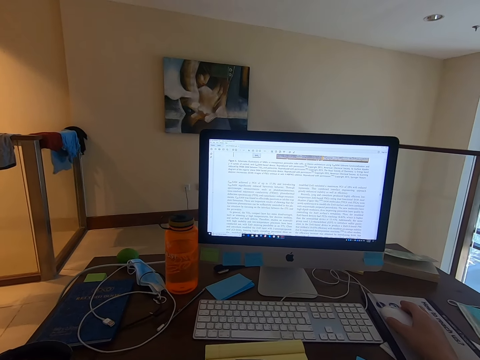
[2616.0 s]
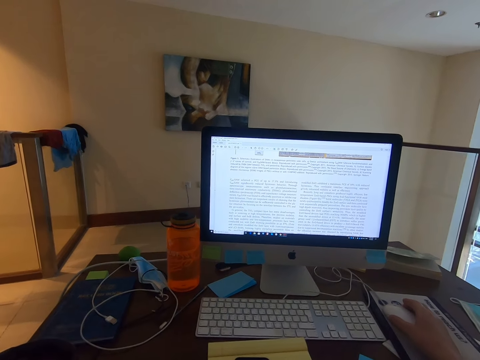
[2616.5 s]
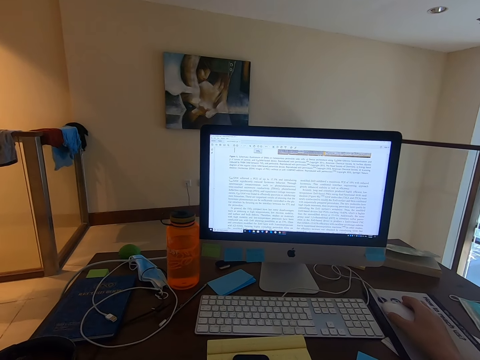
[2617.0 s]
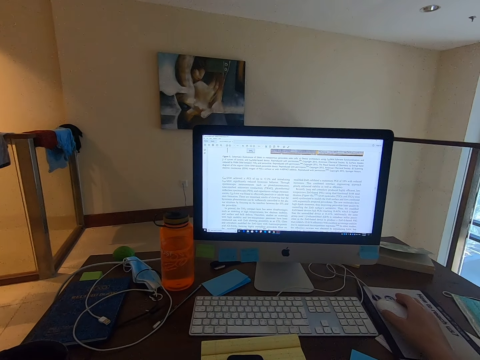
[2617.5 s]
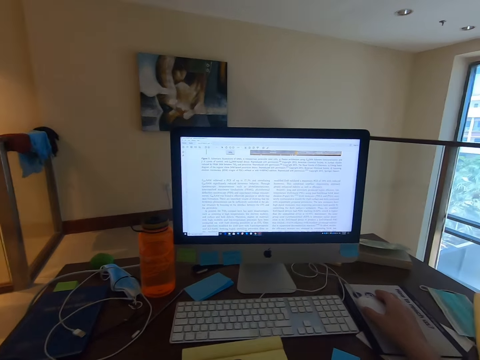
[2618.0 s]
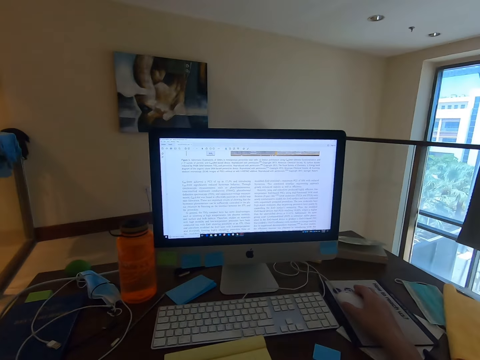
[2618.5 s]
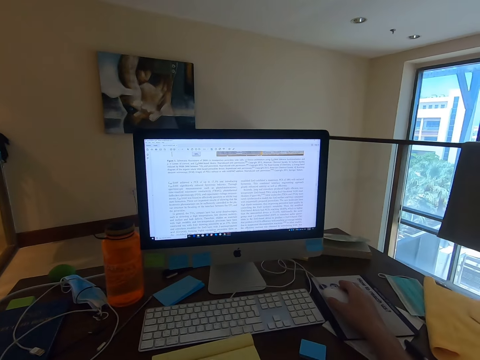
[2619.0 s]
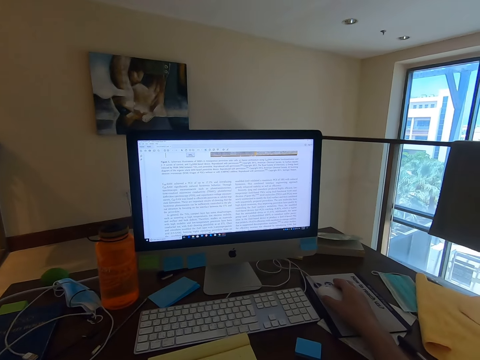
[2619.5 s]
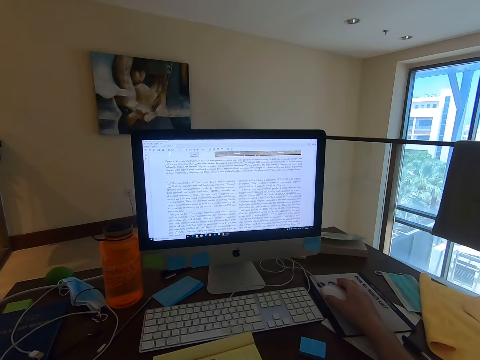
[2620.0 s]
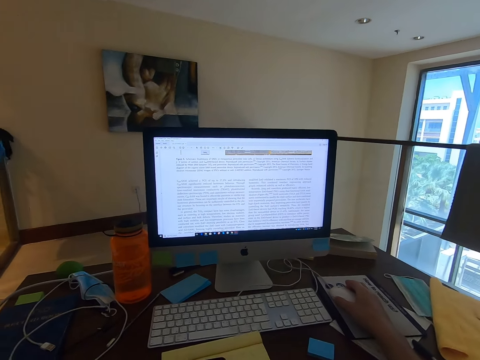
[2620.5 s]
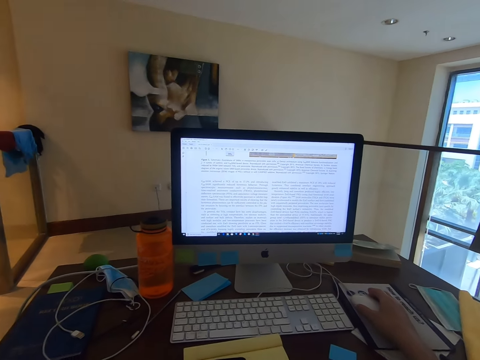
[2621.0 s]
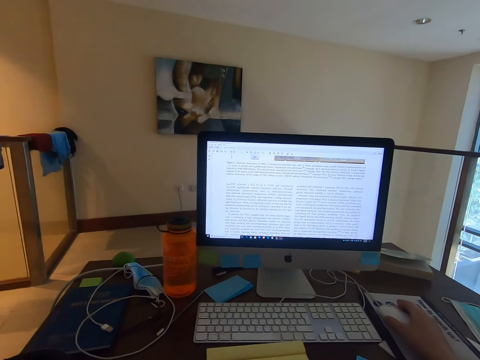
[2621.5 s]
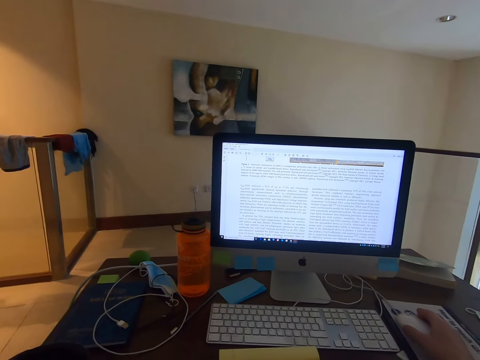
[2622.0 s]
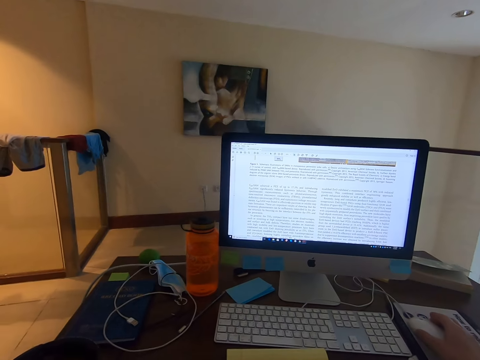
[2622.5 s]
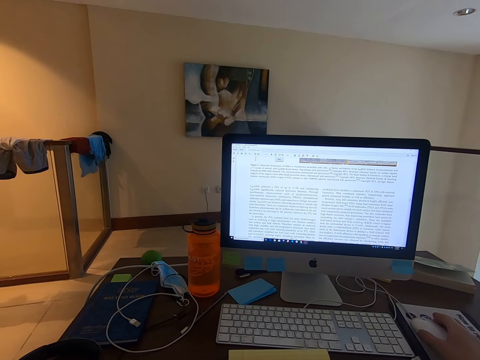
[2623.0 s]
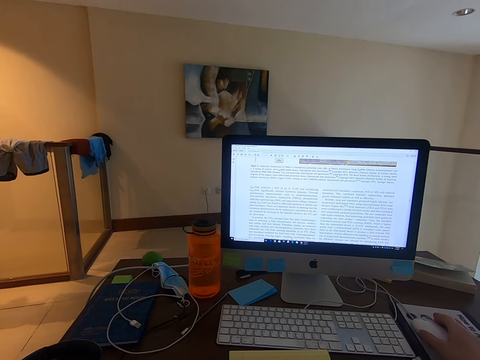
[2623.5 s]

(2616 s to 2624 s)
The camera wearer looks around.

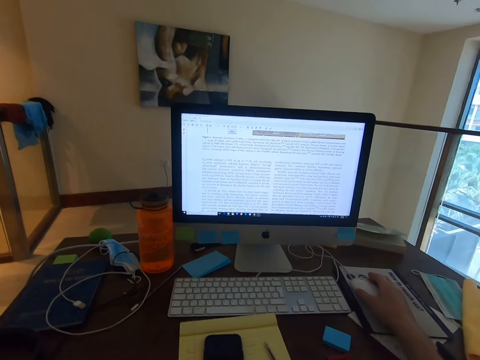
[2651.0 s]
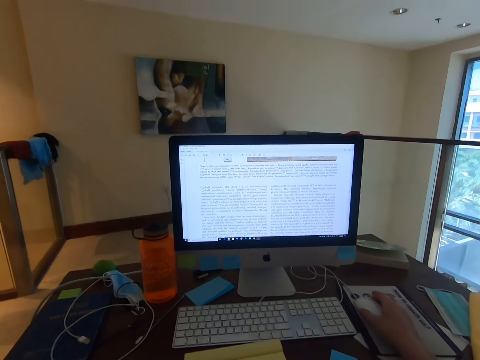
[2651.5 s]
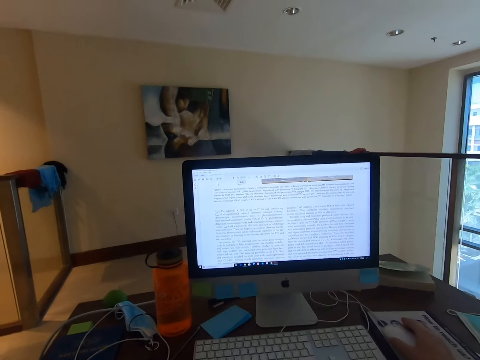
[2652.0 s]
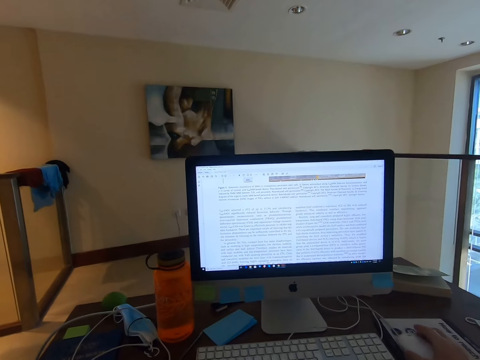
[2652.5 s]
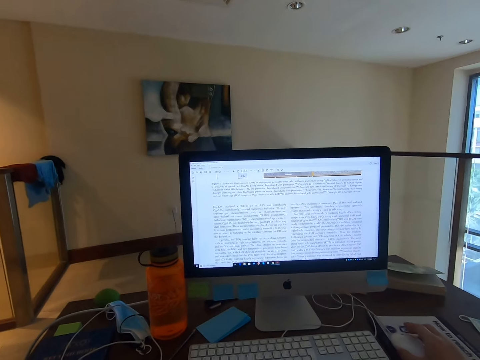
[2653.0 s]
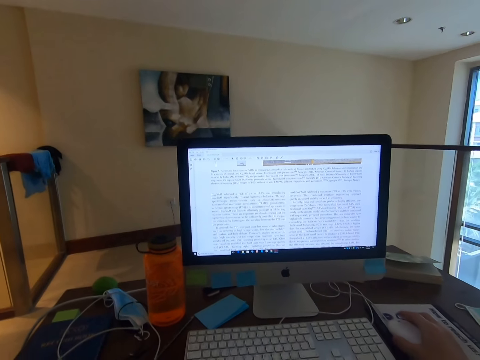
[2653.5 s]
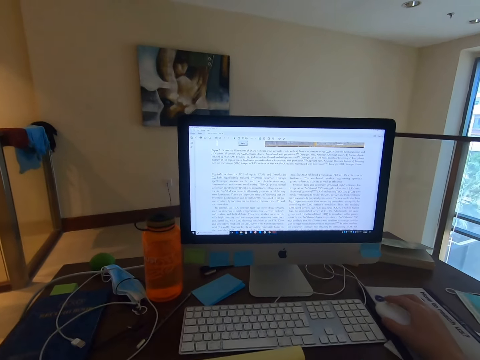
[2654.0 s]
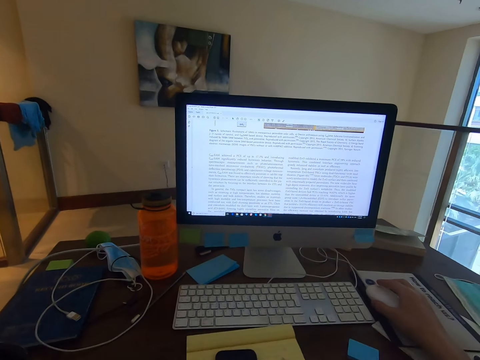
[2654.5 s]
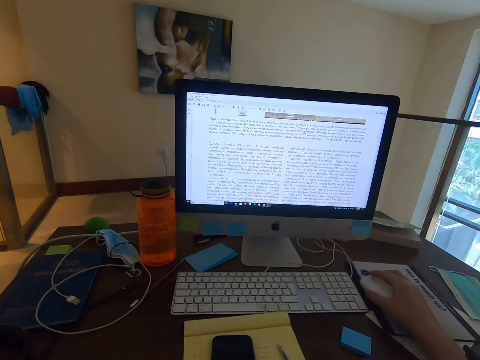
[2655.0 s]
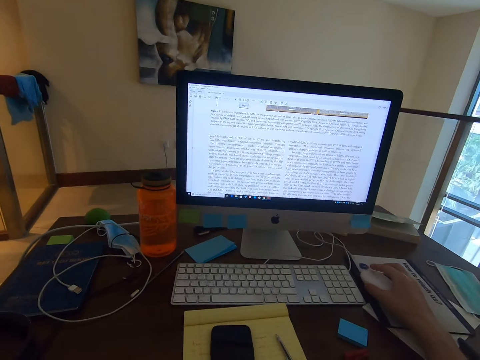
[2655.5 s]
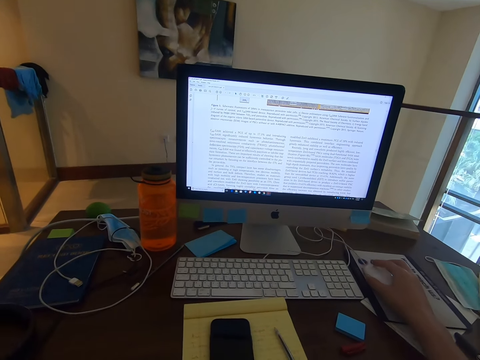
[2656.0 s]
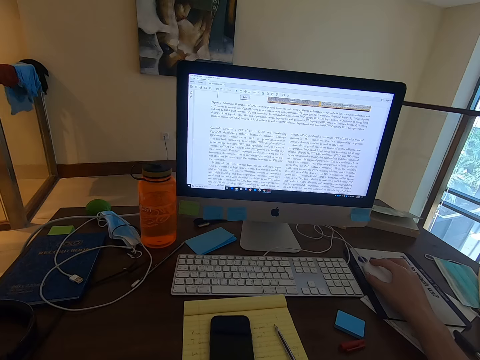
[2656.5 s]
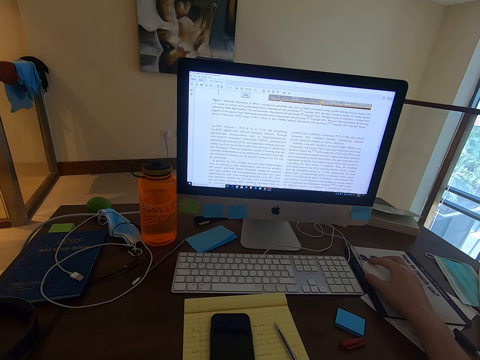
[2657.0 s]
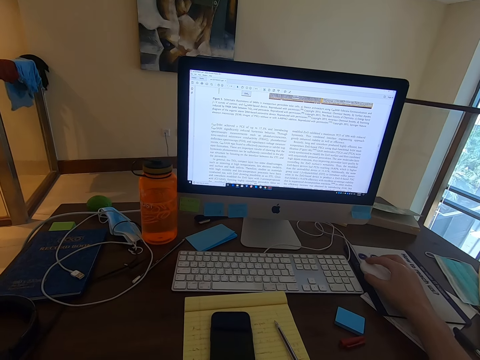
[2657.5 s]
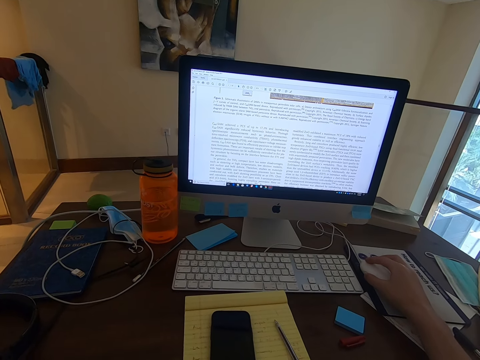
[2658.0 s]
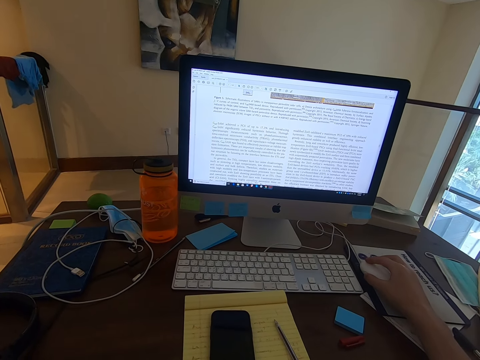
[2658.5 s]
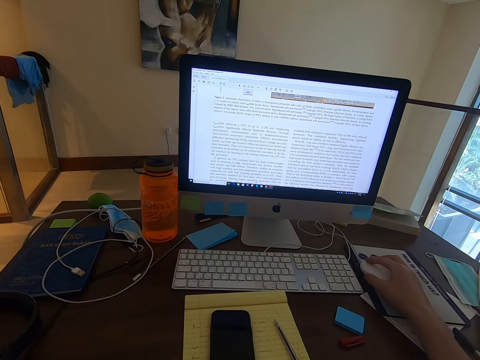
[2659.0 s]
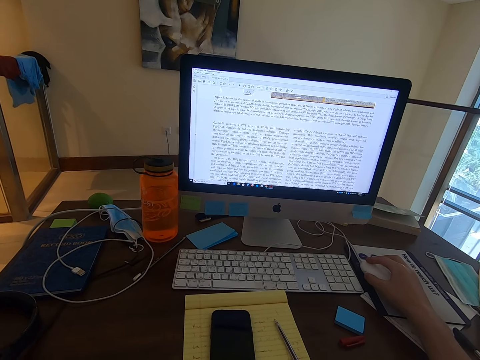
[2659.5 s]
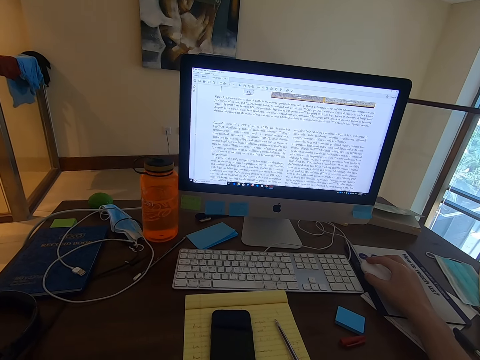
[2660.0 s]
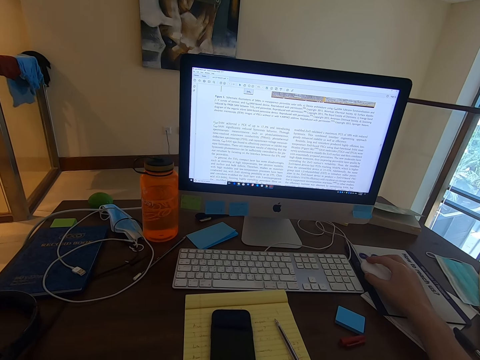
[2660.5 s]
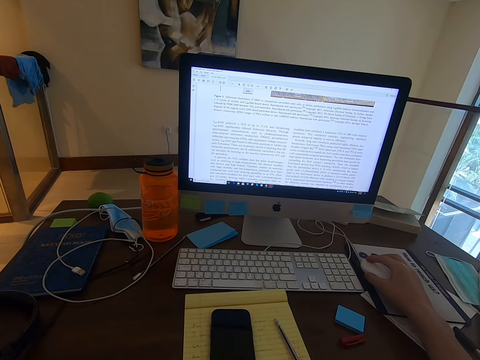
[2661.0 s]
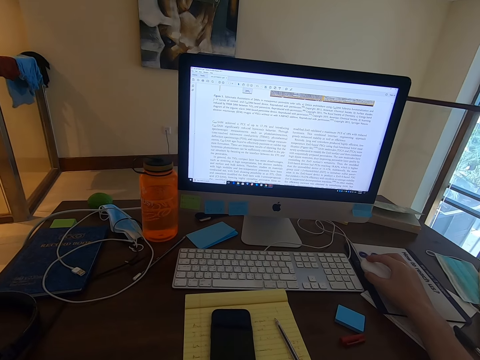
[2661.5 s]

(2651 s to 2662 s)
The camera wearer moves the mouse.

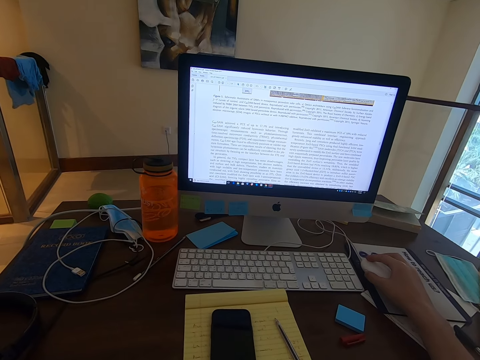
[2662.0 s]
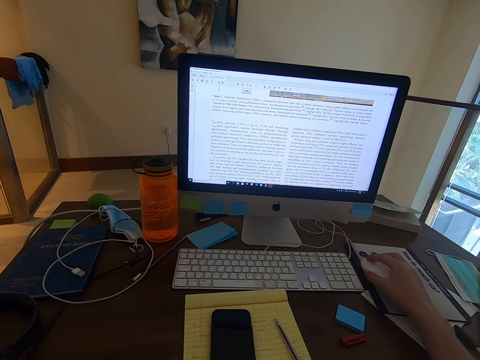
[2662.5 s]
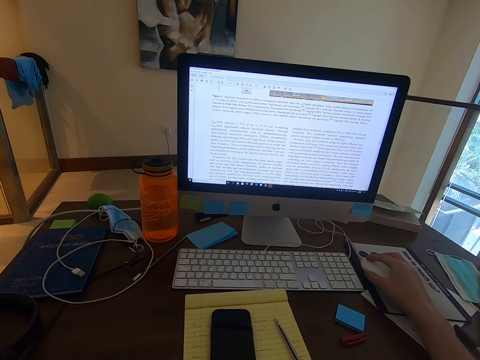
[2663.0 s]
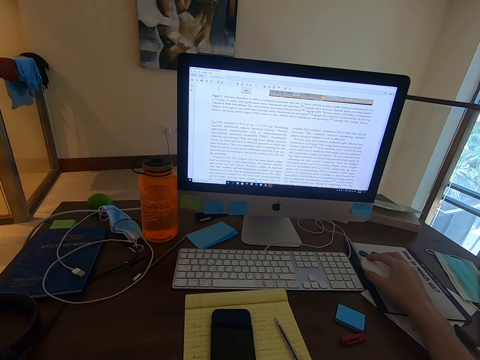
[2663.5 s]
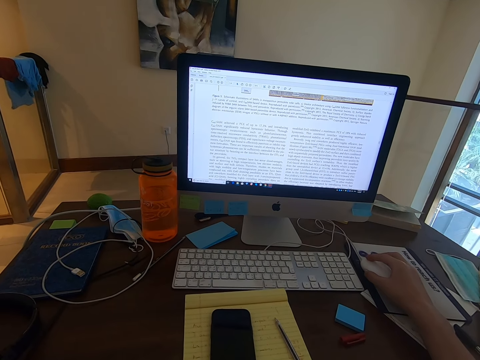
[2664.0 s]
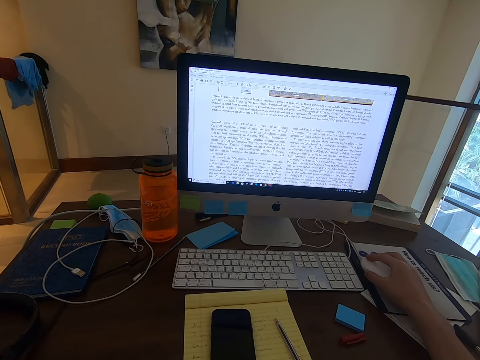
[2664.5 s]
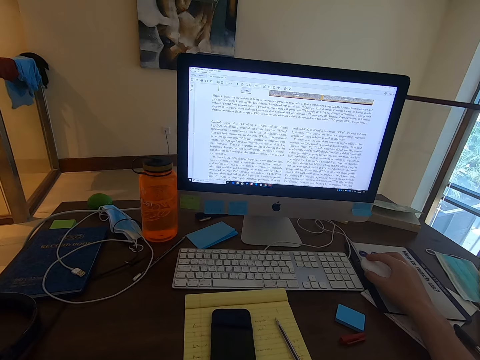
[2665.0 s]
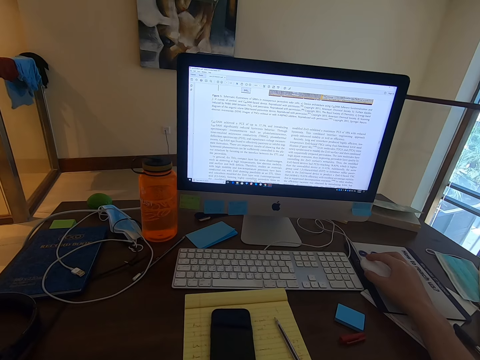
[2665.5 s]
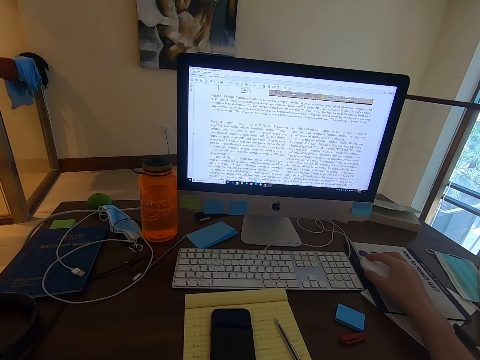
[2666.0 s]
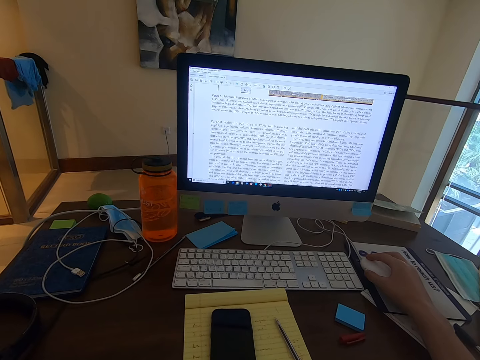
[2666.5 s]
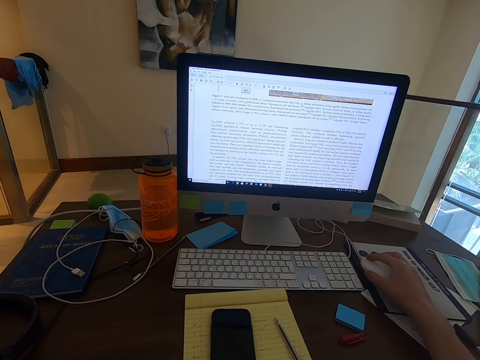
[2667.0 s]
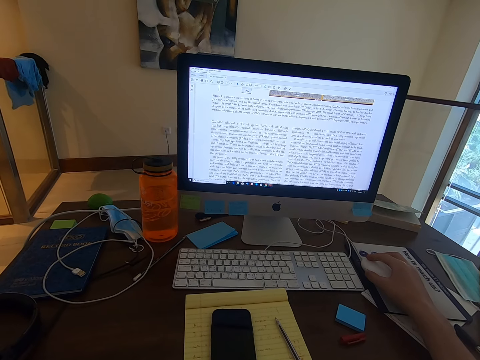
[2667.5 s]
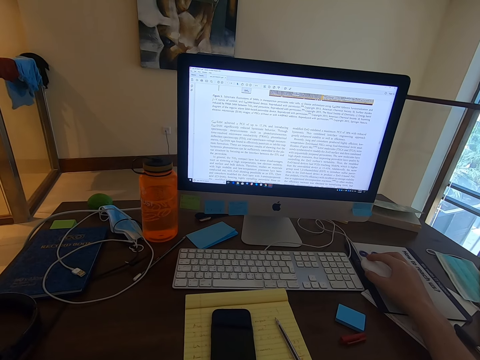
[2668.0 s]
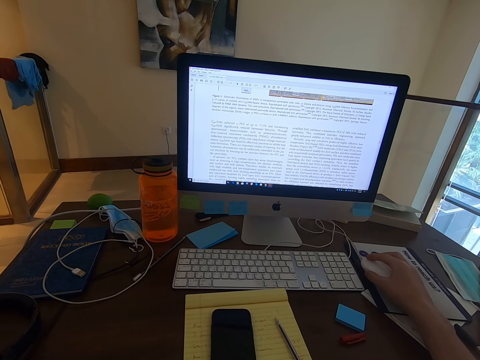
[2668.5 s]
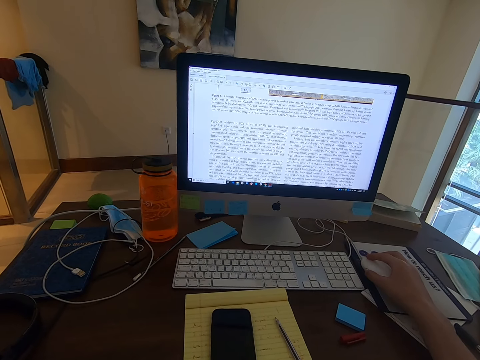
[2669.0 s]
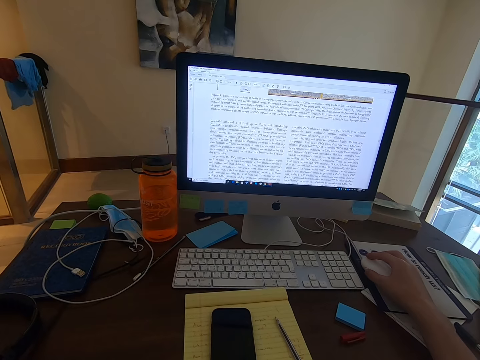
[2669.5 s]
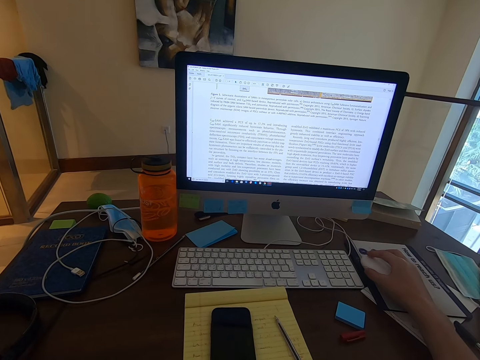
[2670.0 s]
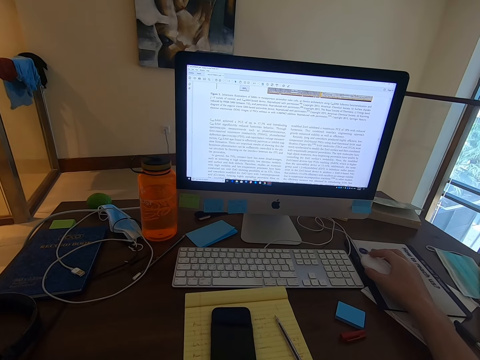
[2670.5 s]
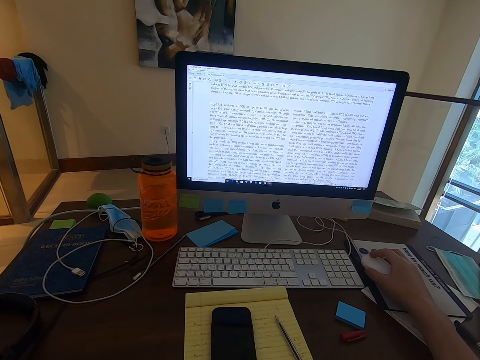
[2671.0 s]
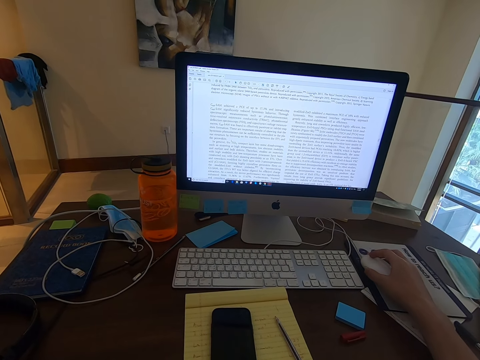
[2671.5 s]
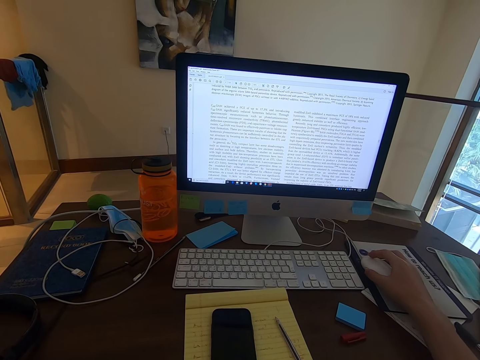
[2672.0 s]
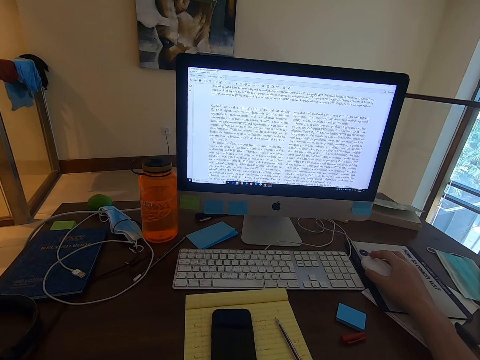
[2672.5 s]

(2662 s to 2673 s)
The camera wearer scrolls on the mouse wheel.
